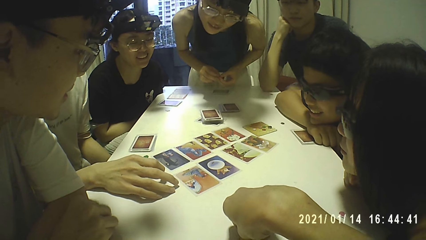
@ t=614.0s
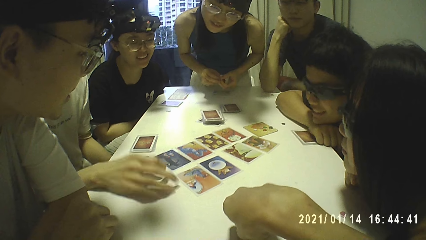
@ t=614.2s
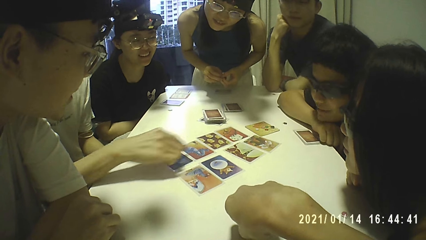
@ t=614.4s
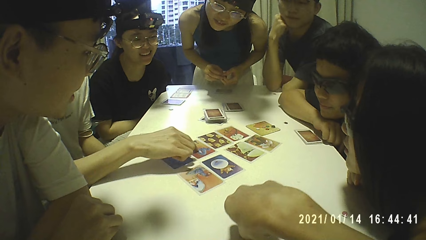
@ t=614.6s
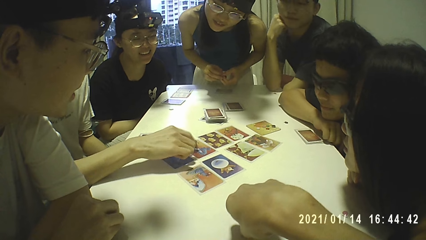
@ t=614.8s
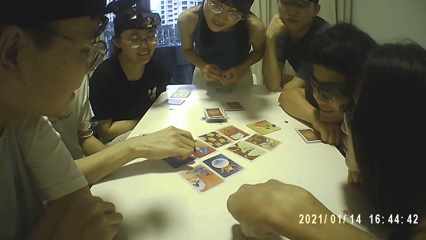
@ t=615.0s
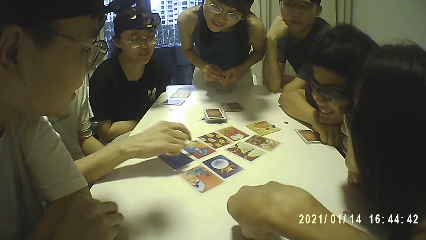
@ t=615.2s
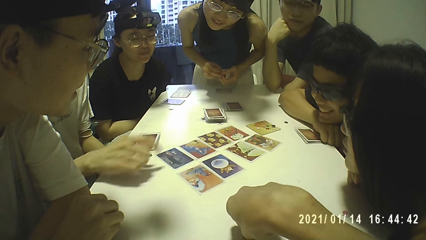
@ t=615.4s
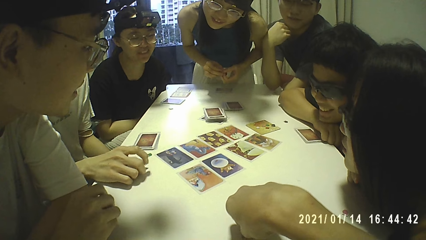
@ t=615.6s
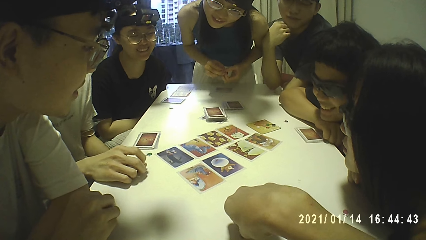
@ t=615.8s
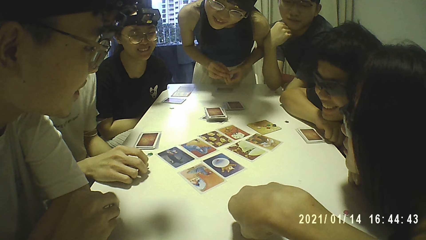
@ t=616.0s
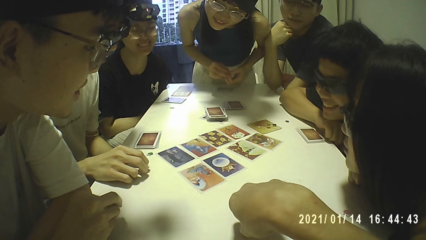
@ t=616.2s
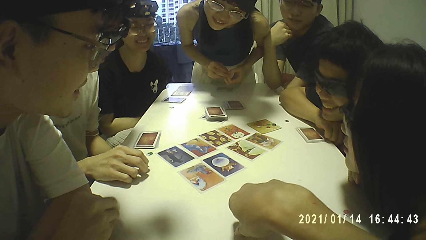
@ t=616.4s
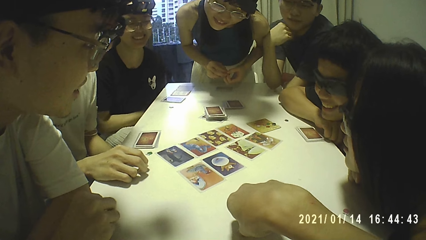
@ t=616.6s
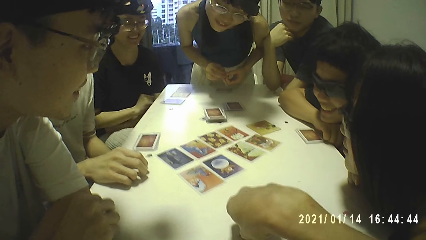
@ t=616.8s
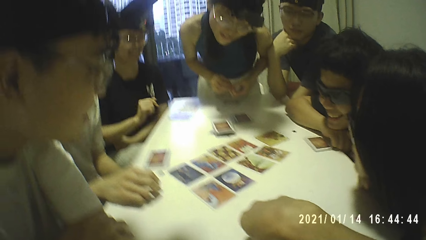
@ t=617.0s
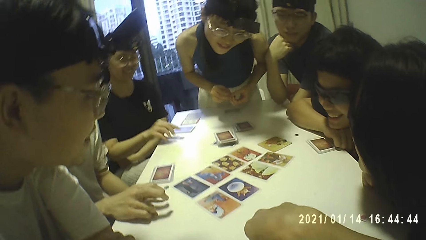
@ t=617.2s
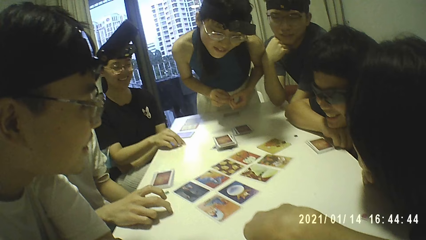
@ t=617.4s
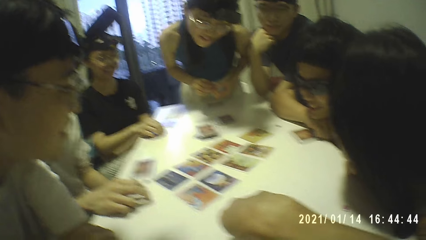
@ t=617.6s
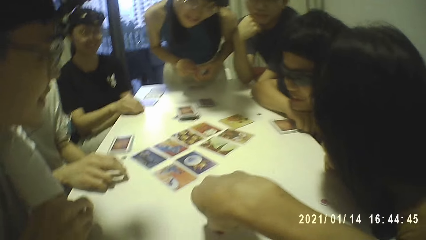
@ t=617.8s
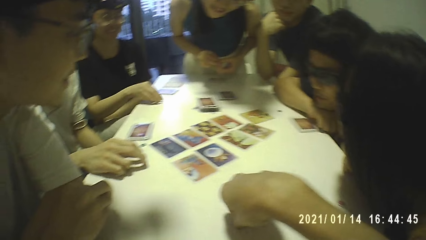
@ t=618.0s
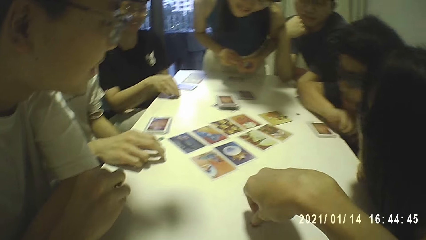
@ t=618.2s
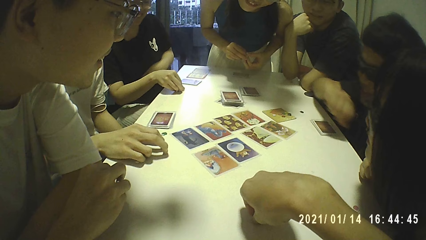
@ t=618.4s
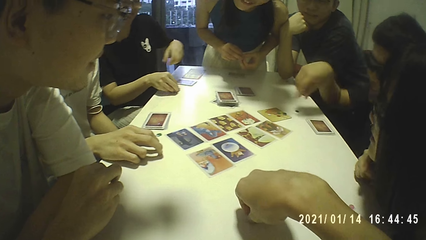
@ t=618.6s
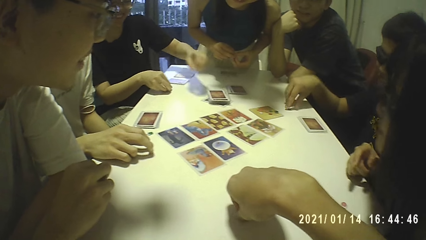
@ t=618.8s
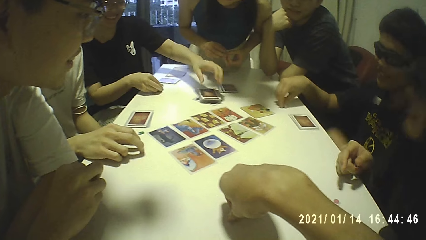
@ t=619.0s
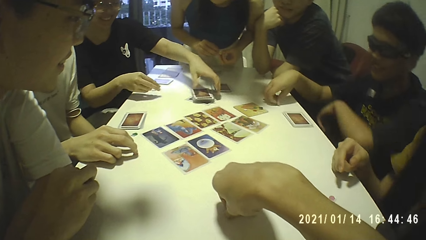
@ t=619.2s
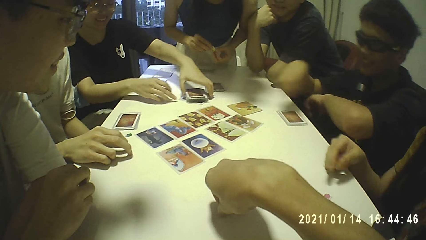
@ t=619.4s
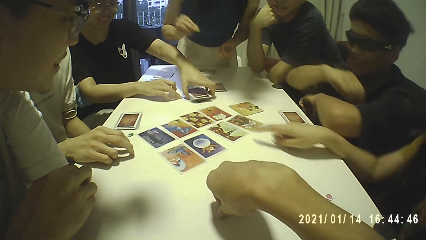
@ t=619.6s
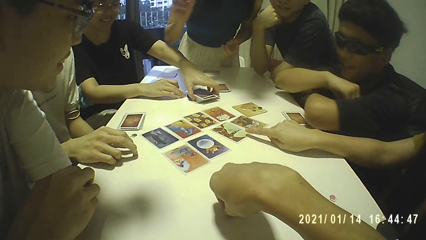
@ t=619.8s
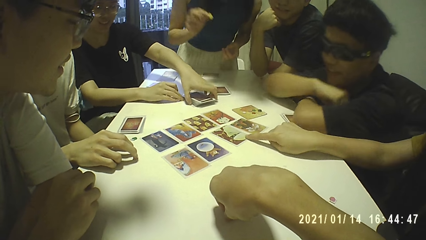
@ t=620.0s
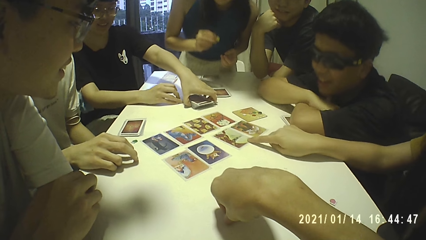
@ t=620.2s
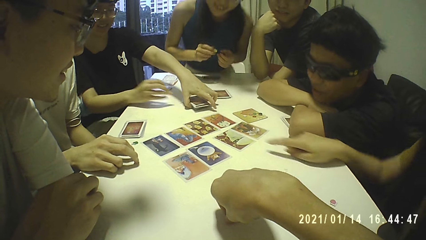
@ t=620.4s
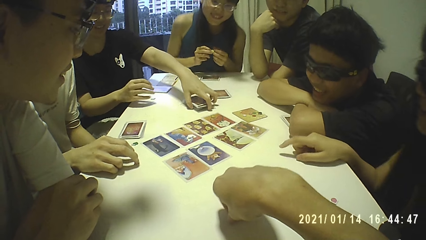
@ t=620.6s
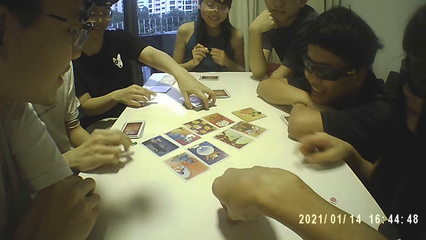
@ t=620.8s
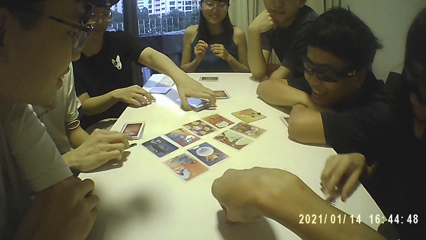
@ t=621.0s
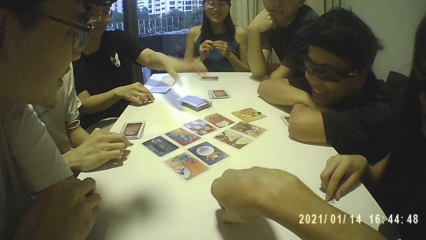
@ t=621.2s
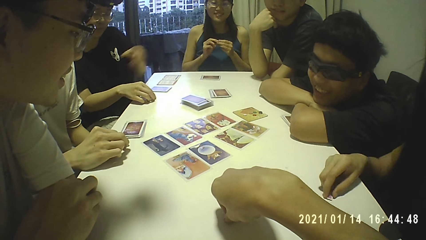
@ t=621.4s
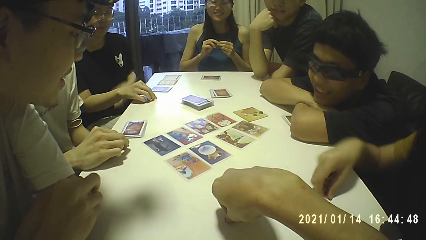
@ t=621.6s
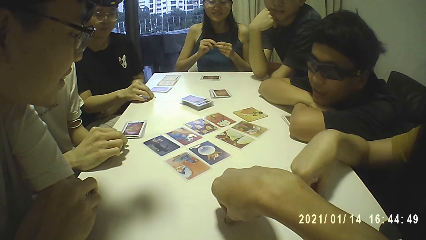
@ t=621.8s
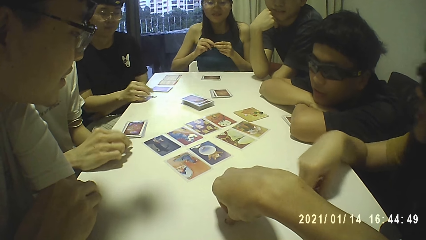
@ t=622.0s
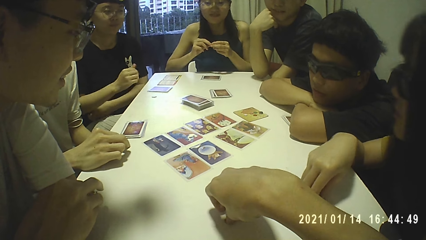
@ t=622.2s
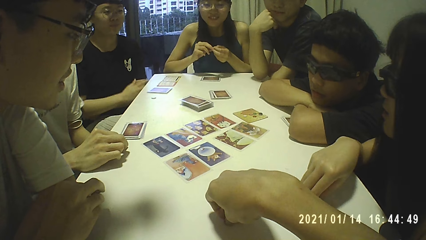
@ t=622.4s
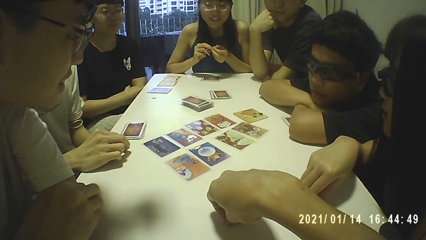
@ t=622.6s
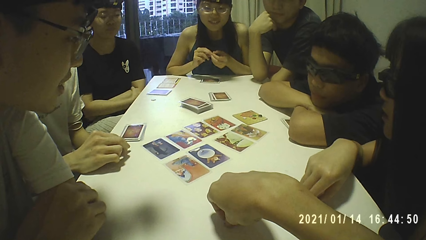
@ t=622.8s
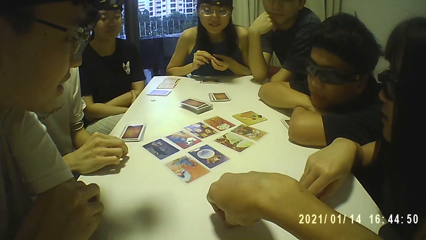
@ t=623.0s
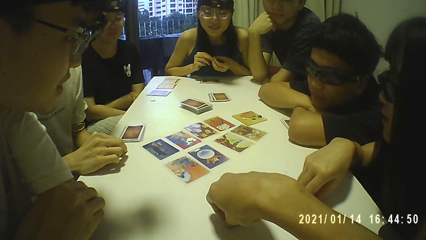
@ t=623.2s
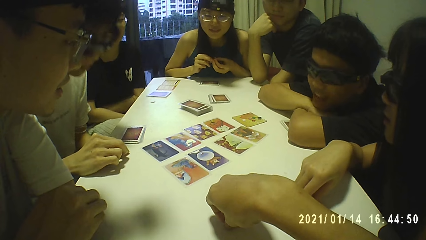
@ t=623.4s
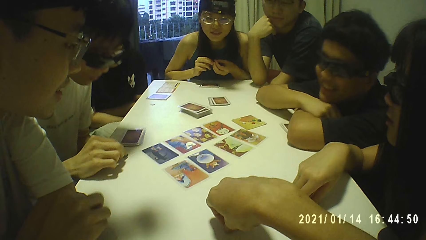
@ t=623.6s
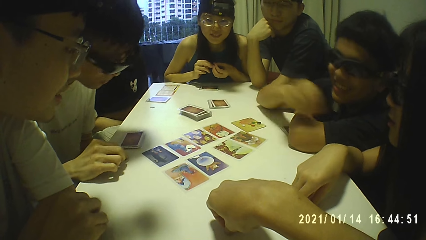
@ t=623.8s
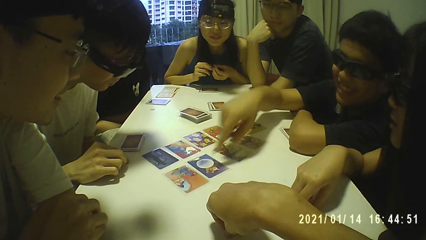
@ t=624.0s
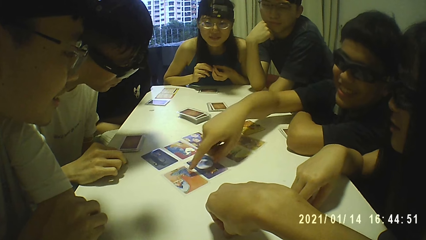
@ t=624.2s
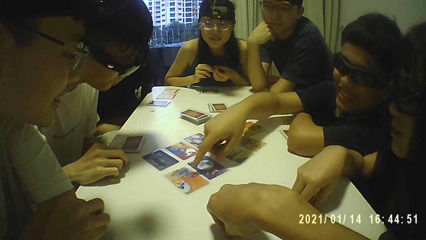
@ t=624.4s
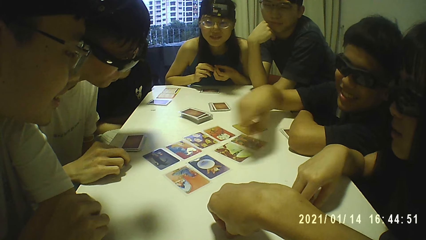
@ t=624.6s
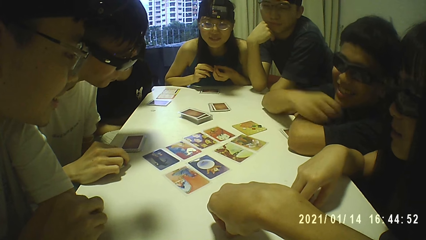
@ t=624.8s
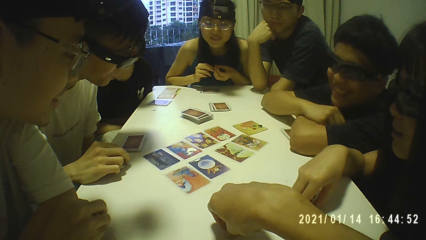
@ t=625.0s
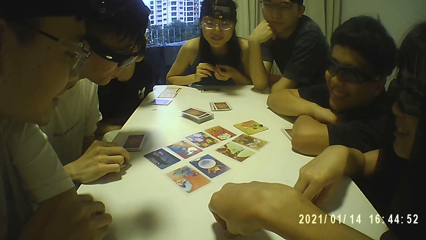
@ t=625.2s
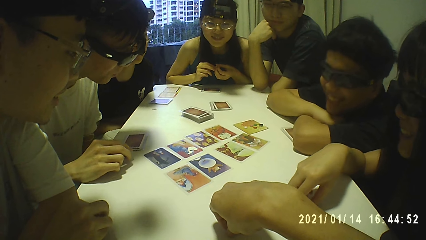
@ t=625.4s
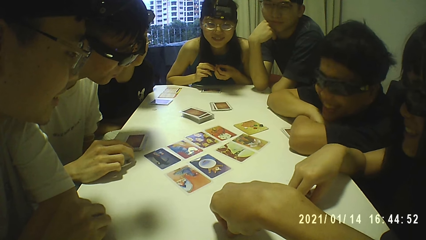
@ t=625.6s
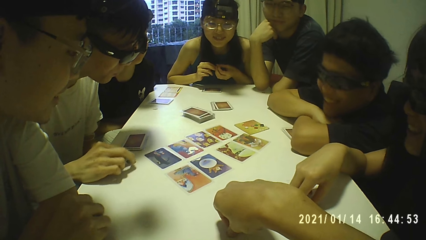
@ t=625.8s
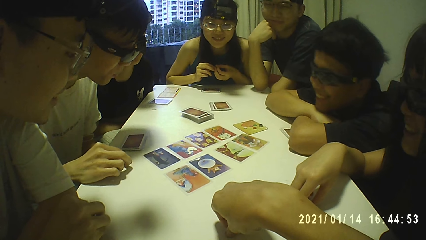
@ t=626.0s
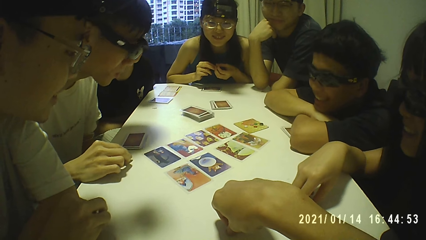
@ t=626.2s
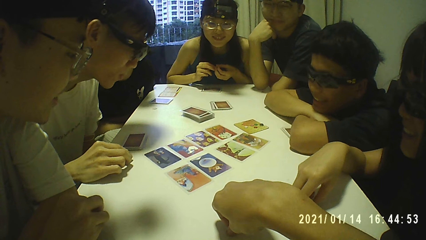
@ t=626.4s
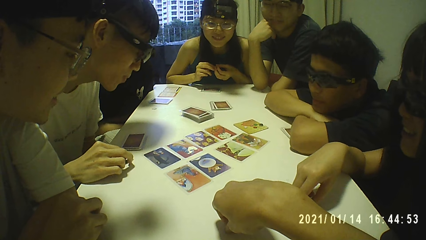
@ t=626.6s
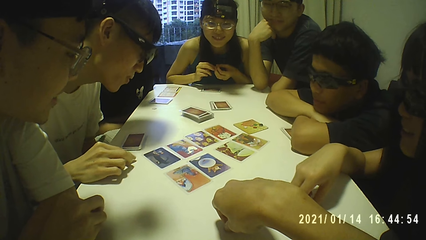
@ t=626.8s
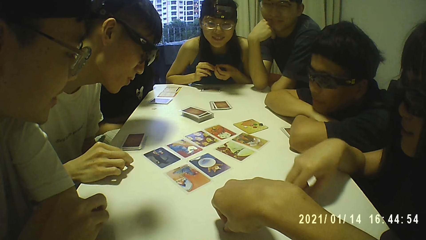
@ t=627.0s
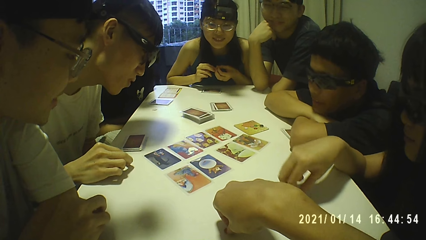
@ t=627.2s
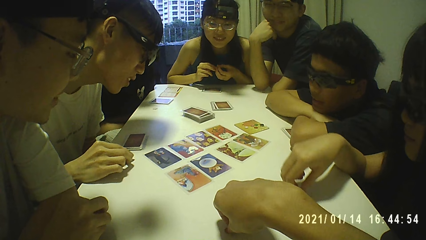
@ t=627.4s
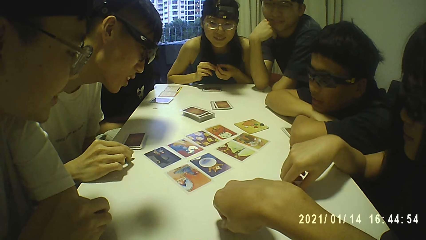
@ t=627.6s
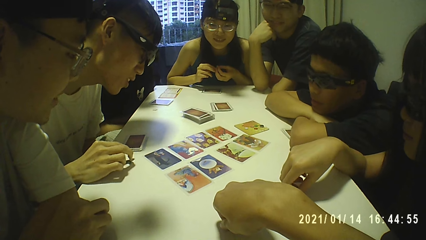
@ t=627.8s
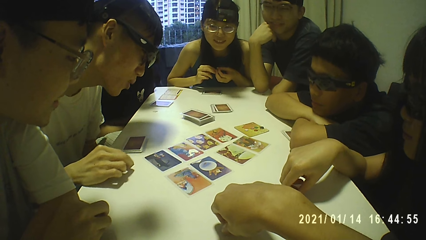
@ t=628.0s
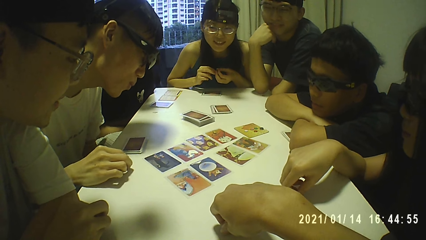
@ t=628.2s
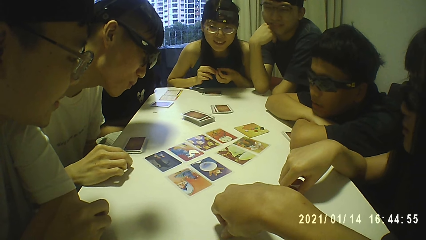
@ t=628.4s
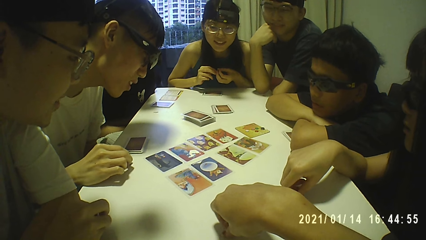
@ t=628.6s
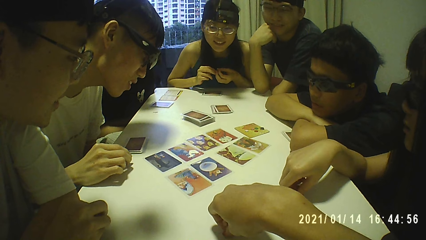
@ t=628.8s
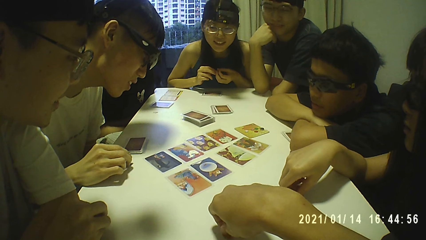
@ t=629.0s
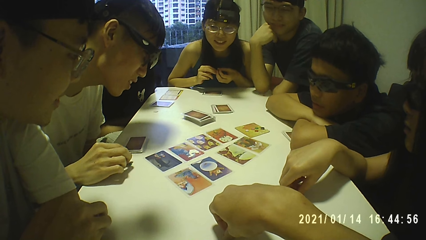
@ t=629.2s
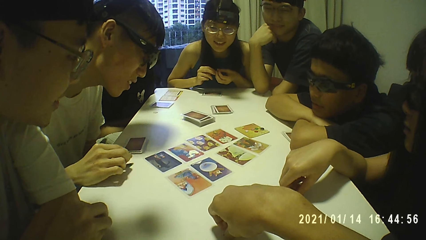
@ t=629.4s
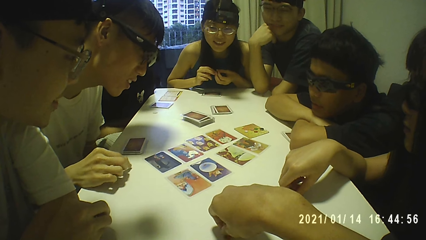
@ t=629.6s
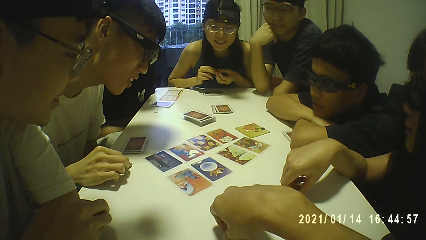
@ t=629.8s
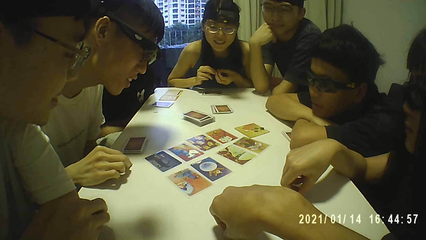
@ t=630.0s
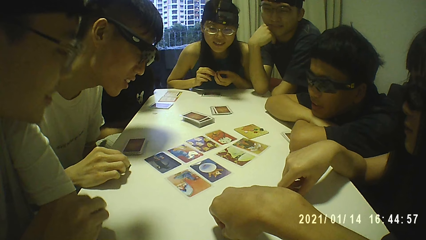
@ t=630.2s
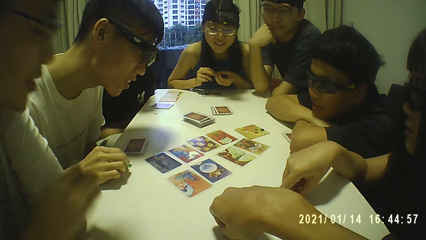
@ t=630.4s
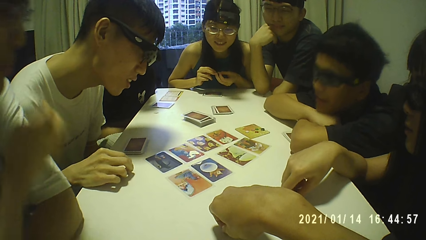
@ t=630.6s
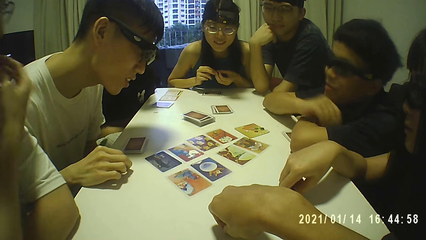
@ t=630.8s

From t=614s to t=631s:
A man rests his chin on his right hand. Another man taps a card on the table with his right forefinger. The camera wearer holds a token on the table with his right hand. A woman picks the token from the table with her right hand. The first man picks a token from the table with his right hand. The woman places the token on the table with her right hand and moves a pile of cards on the table with her left hand. Another woman holds the token with her right hand. A third woman moves a card on the table with her right forefinger. The first man crosses both hands and rests his chin on his right hand. The second man twiddles with a token on the table with his right hand. The third woman picks the token from the table with her right hand. The second woman holds the token with both hands. The first woman moves the token on the table with her right hand. The first man crosses both hands and rests his chin on his right hand.
